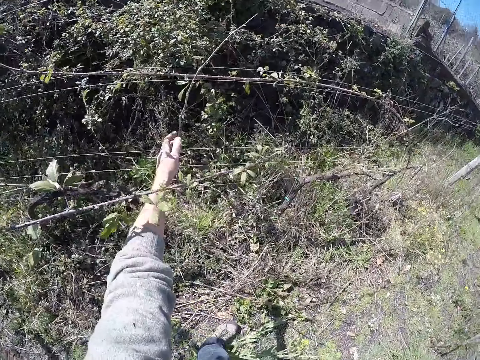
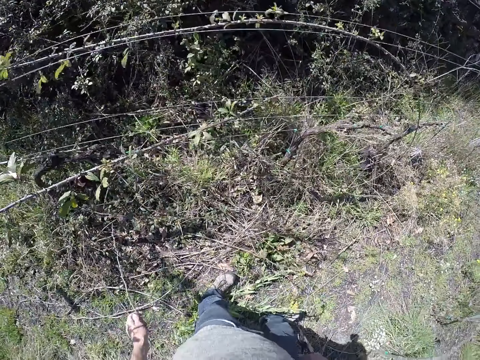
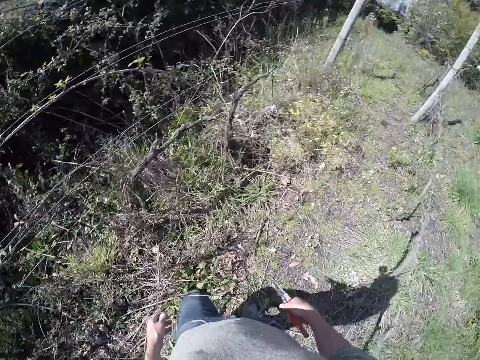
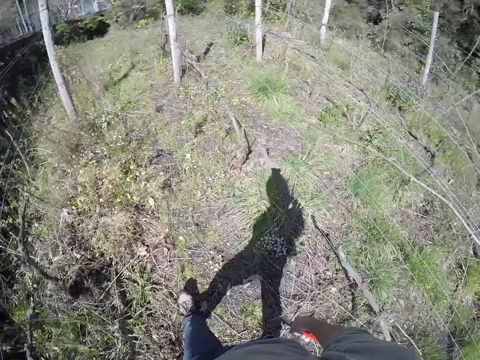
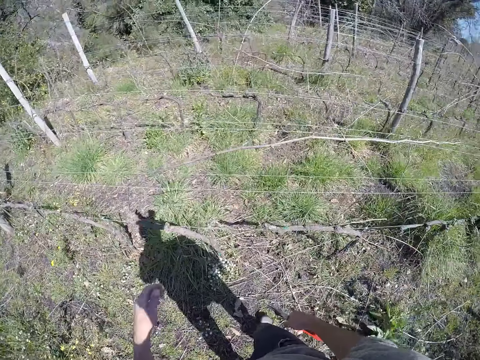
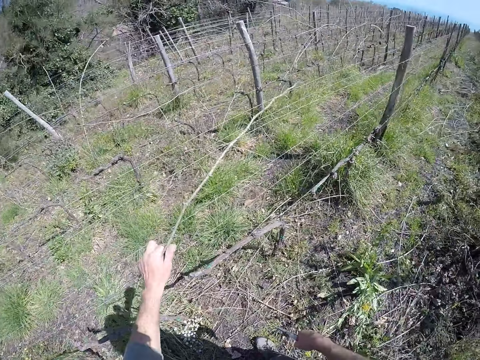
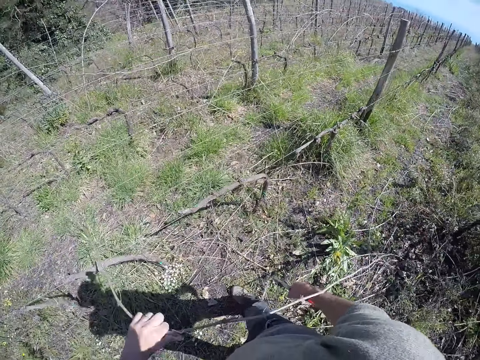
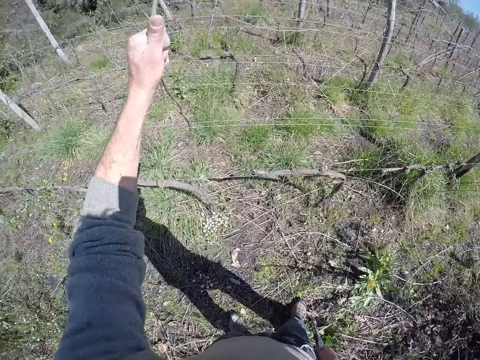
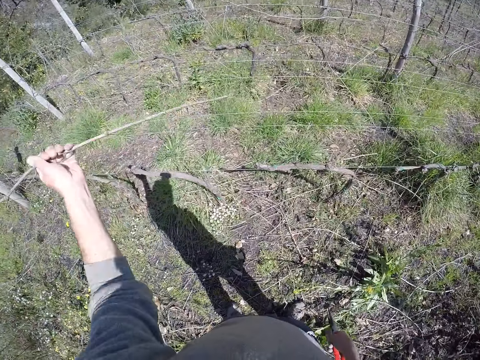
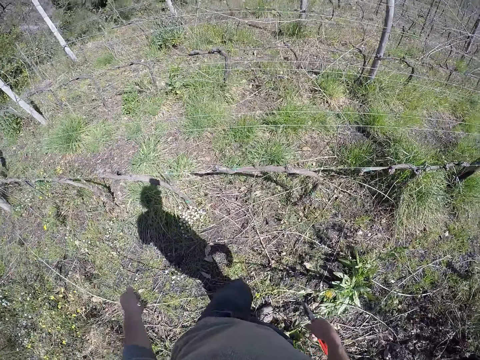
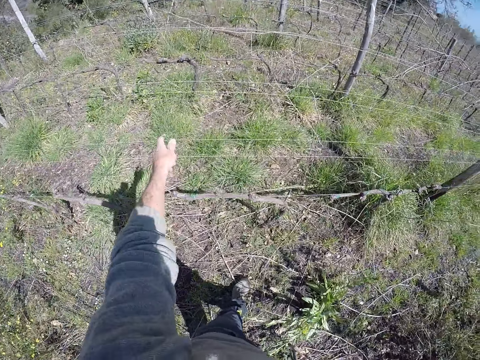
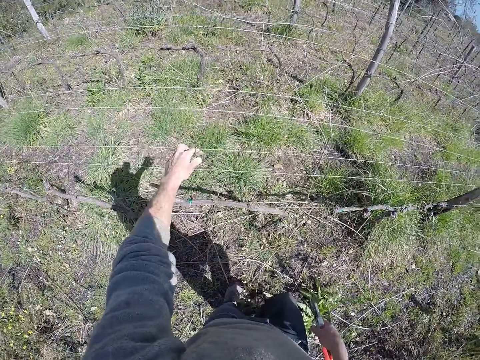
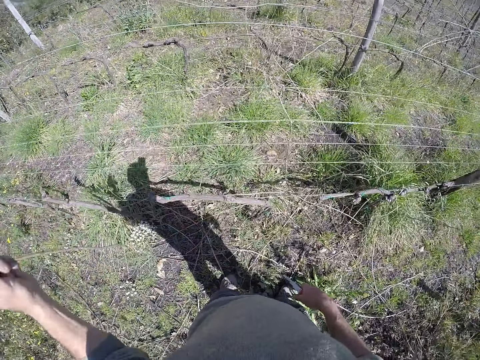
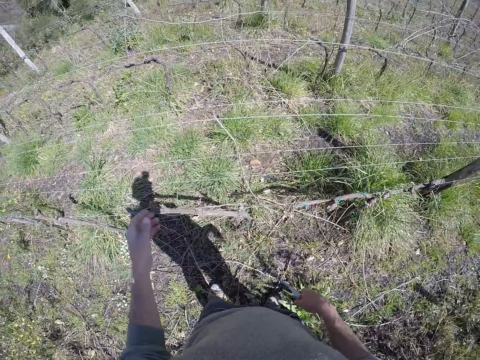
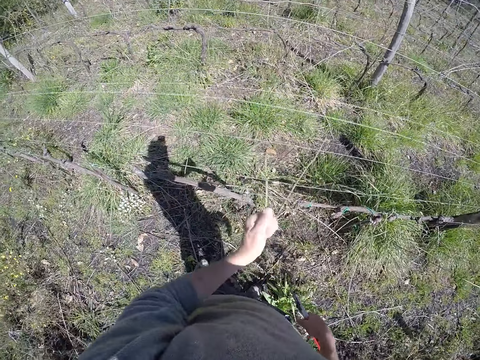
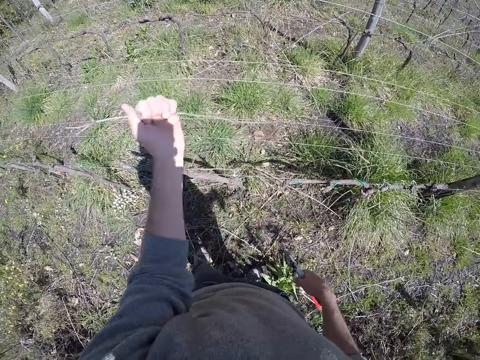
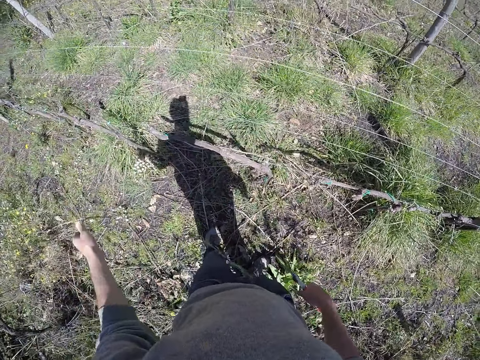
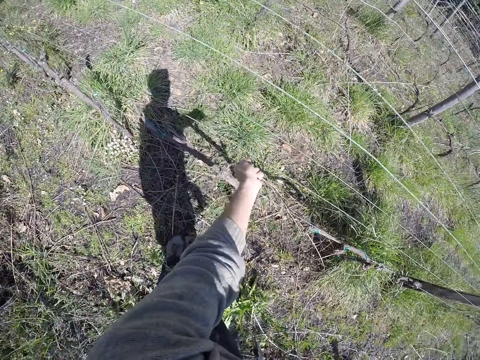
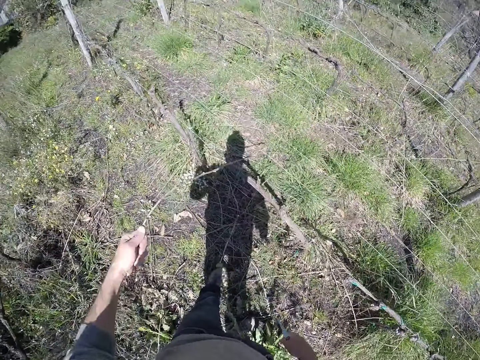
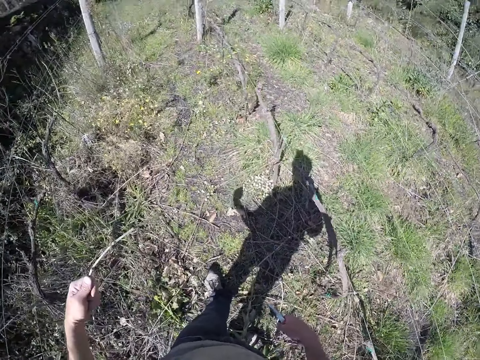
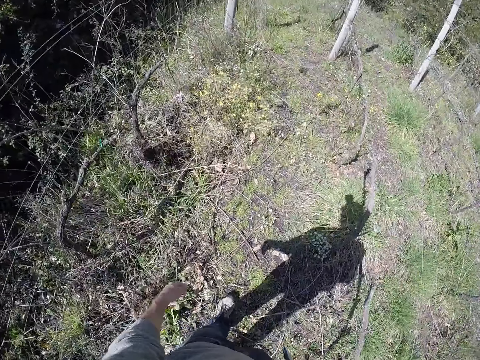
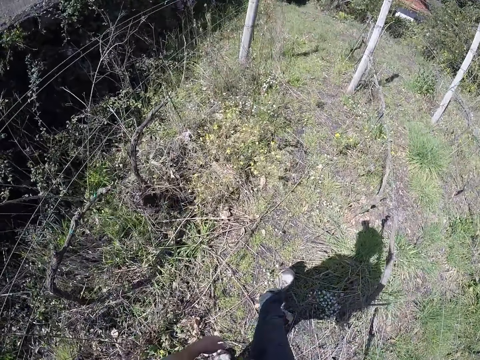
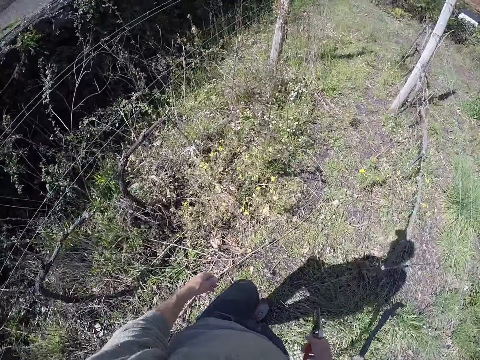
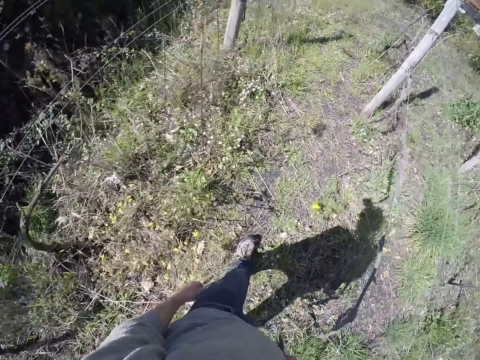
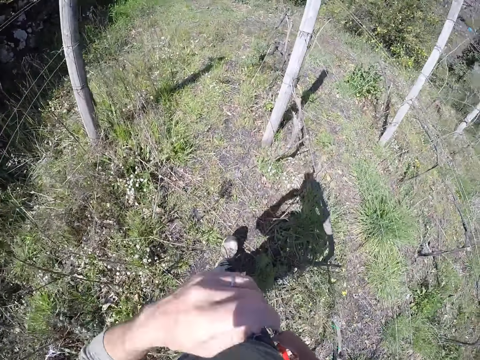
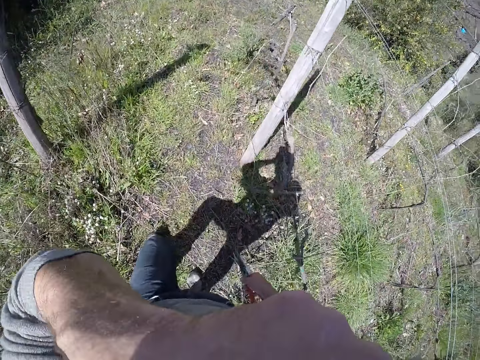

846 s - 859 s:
The camera wearer moves a dry stick from the wire fence to the ground with his left hand. He pulls wood with the left hand and drops the wood on the ground with the left hand. He walks around the garden. He moves some dry sticks from the wire fence to the ground with his left hand. He pulls wood with the left hand. He pulls another wood with the left hand. He drops the wood on the ground with the left hand. He stretches his hand towards the wire mesh. He holds wood with the left hand, pulls the wood with the left hand and drops the wood with the left hand. He pulls wood with the left hand and drops the wood on the ground with the left hand. He pulls wood with the left hand and drops the wood on the ground with the left hand. He walks around the bush.

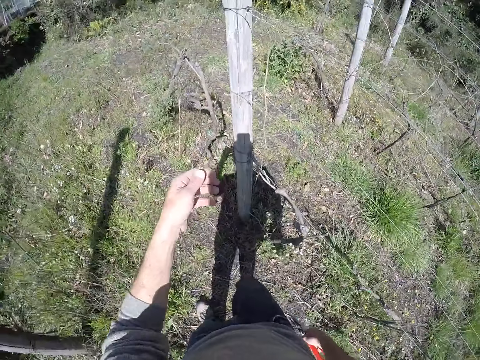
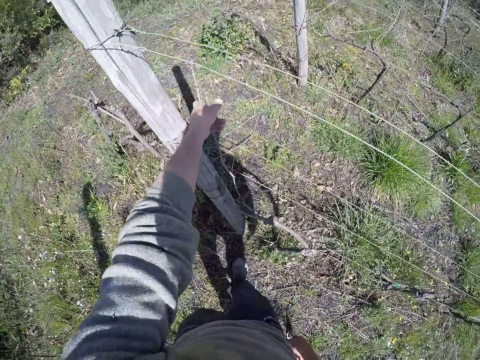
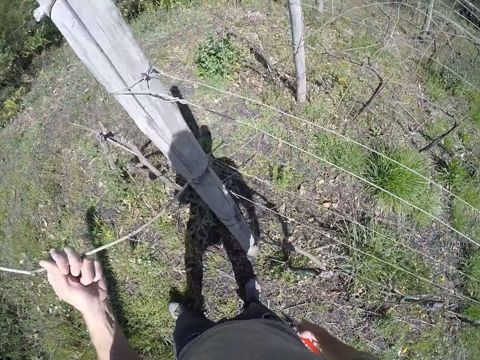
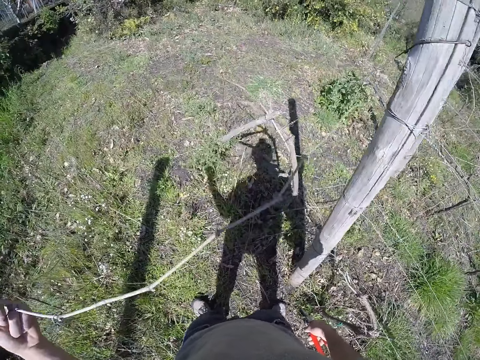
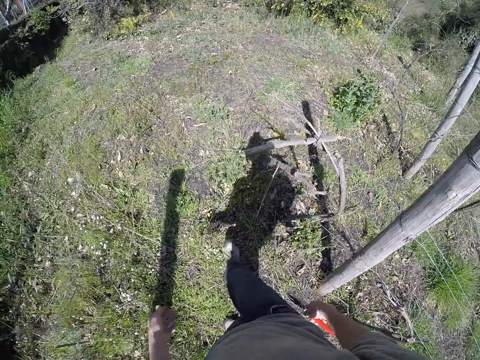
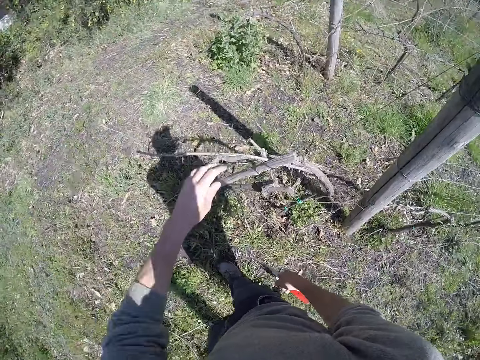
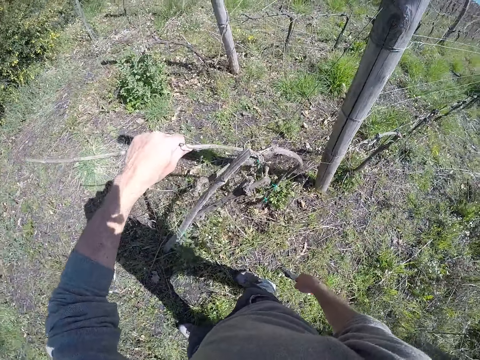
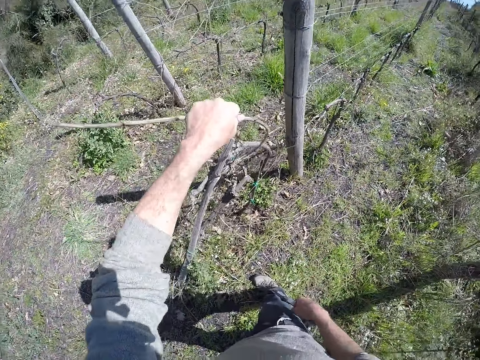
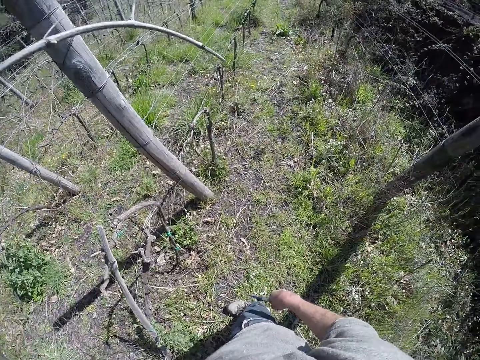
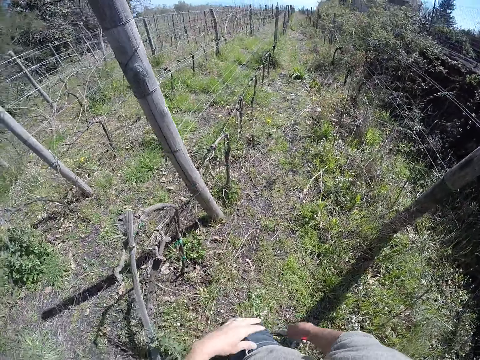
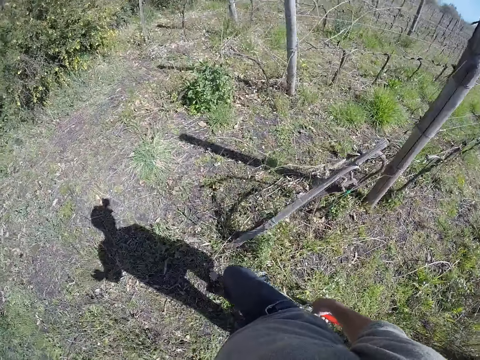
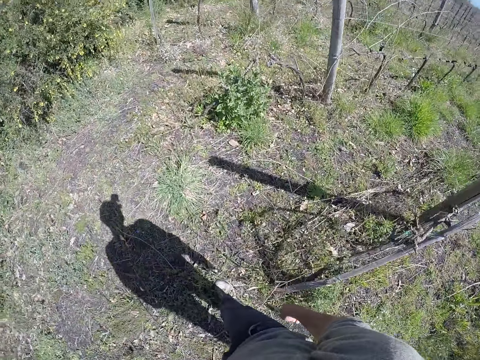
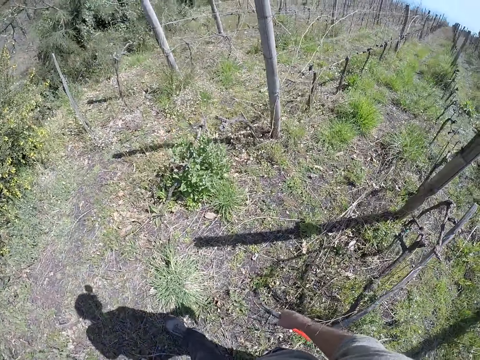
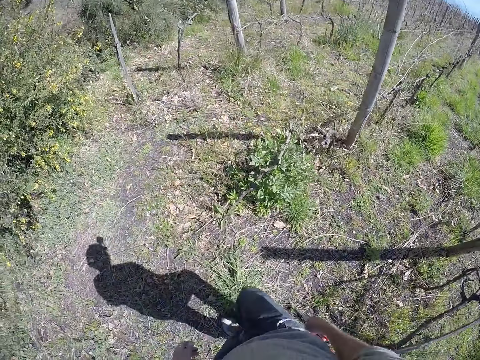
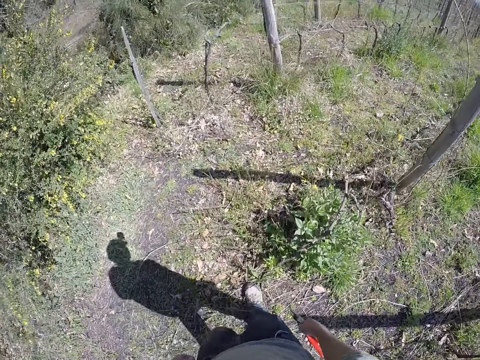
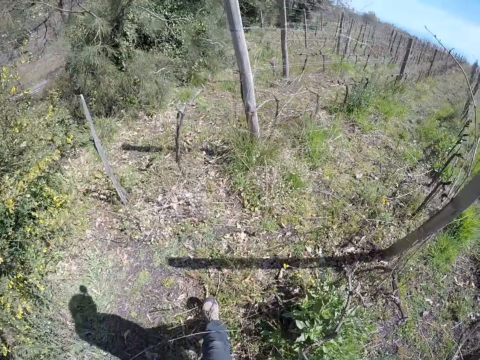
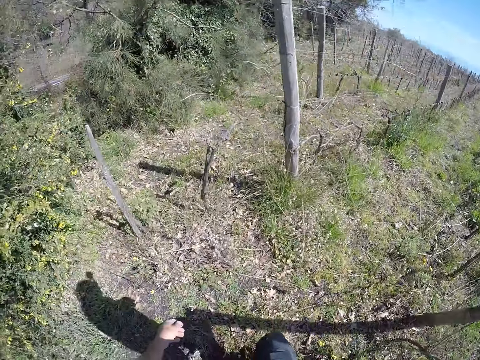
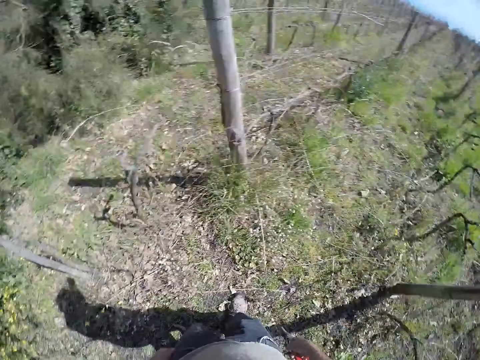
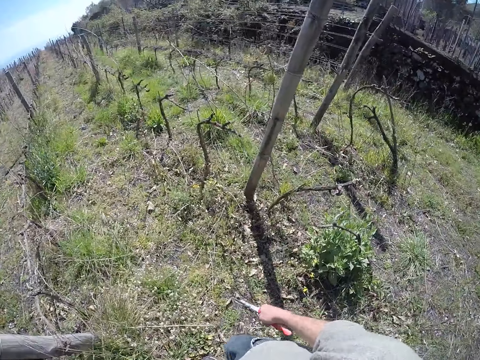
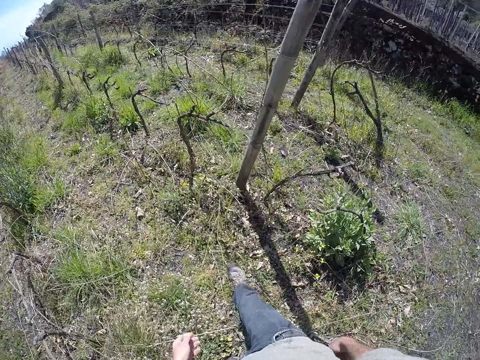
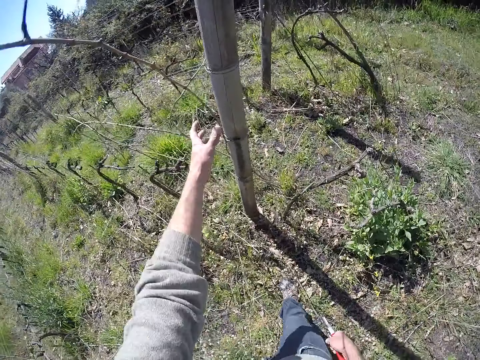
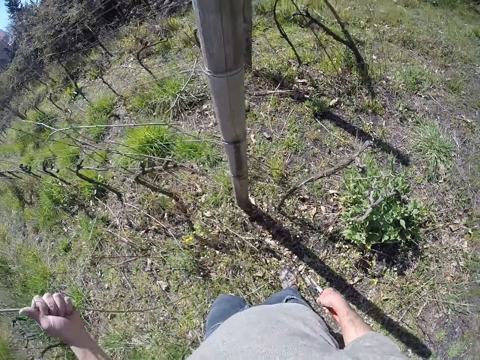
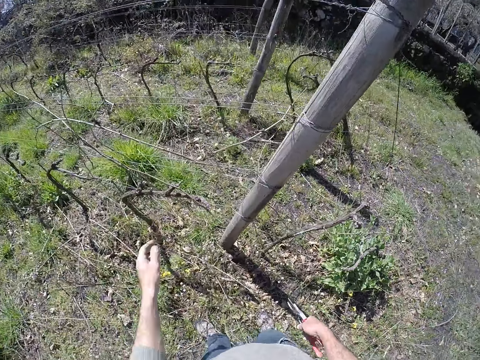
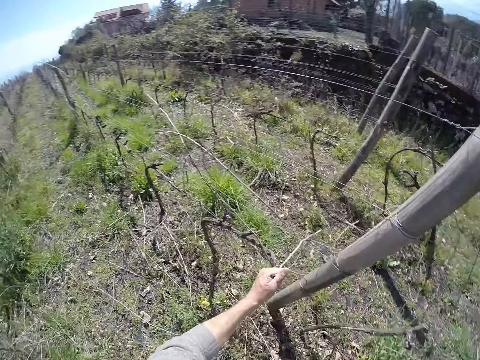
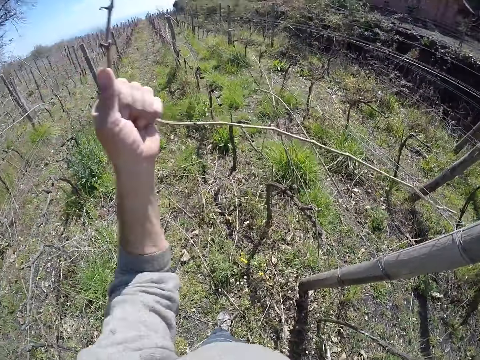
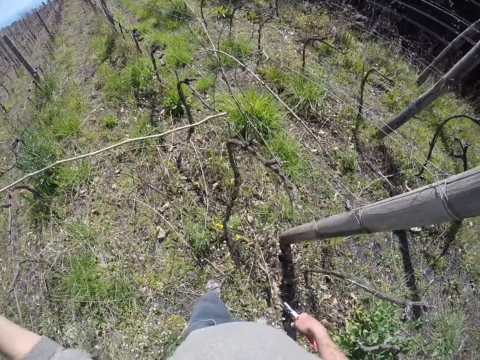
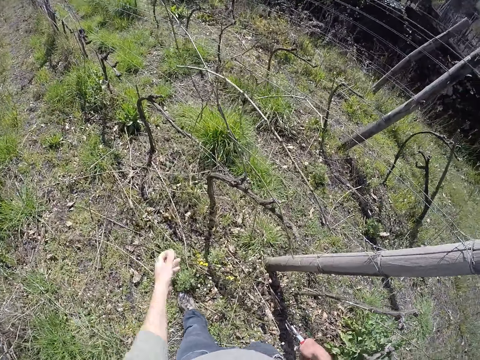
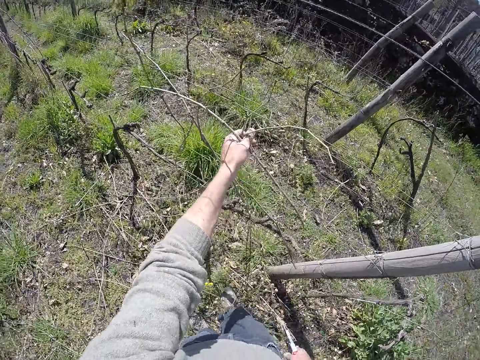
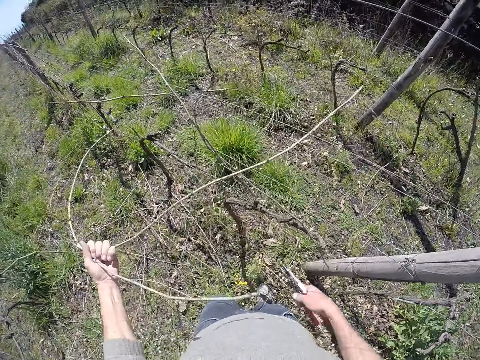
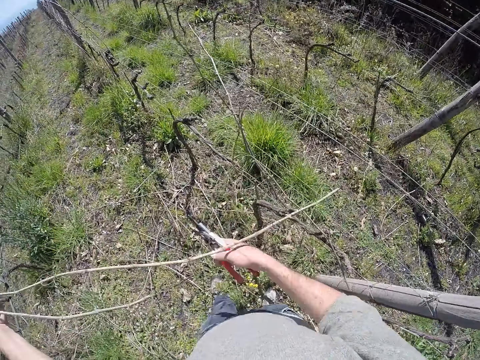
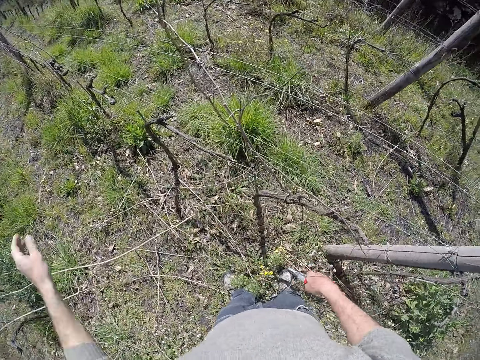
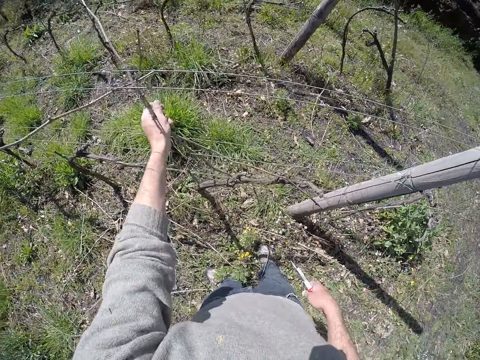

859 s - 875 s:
The camera wearer wipes something with the left hand. He moves a dry stick from the wire fence to the ground with his left hand. He holds wood with the left hand, pulls the wood with the left hand and drops the wood on the ground with the left hand. He removes a dry stick from some dry woods with his left hand. He holds wood with the left hand. He drops the dry stick on the ground with his left hand. He pulls wood with the left hand. He throws the wood with the left hand. He walks around the bush. He moves some dry sticks from the wire fence to the ground with his left hand. He pulls wood with the left hand and drops the wood with the left hand. He pulls wood with the left hand and drops the wood with the left hand. He holds wood with the left hand.
